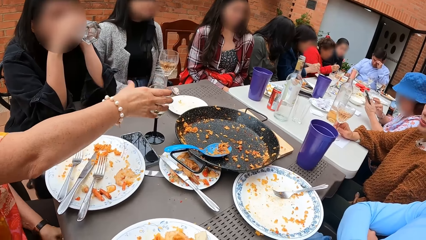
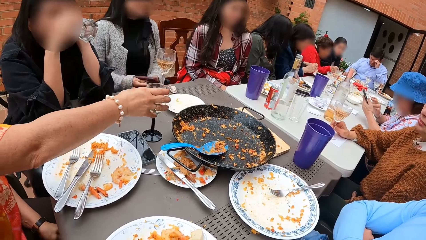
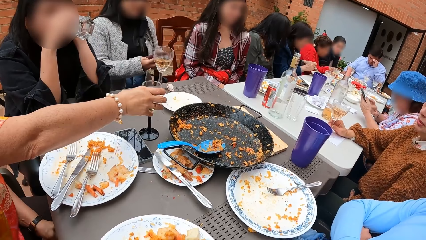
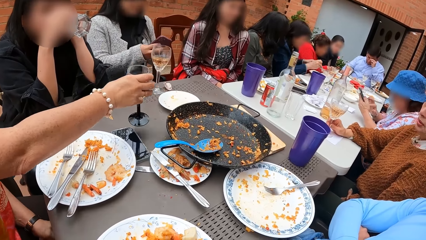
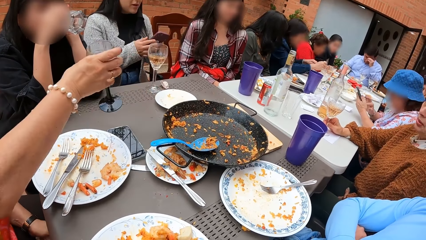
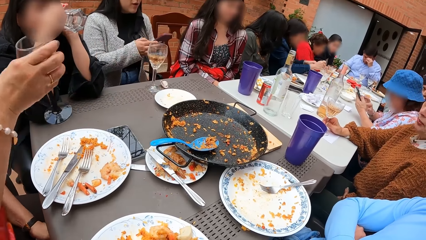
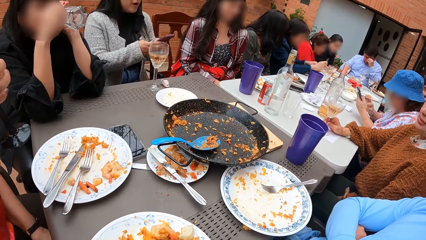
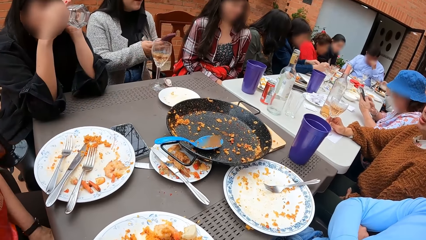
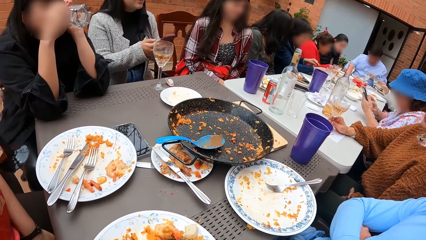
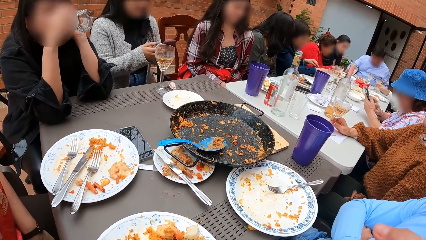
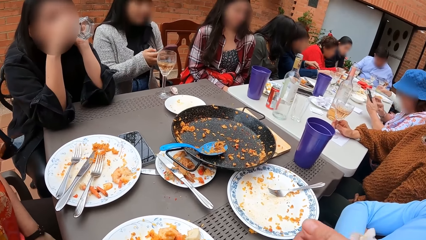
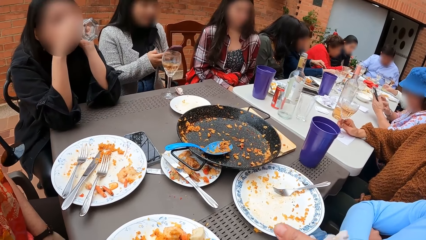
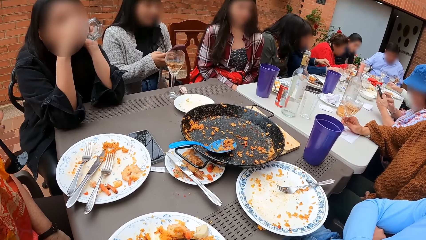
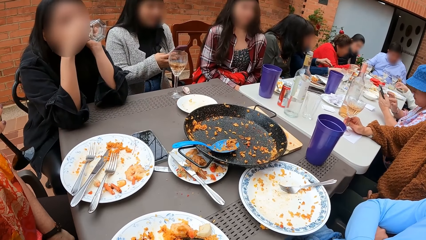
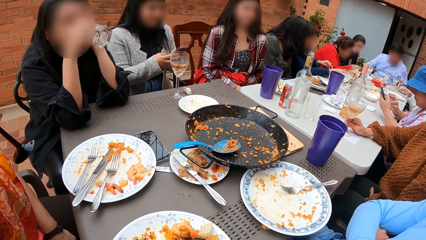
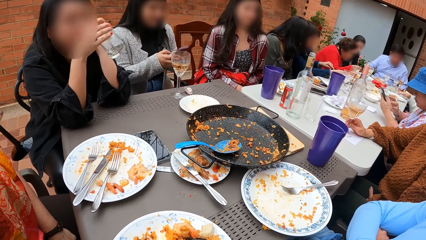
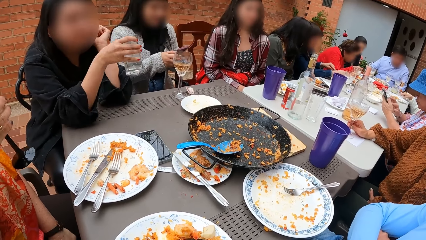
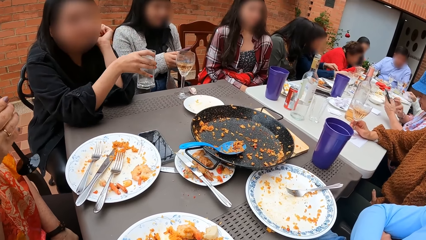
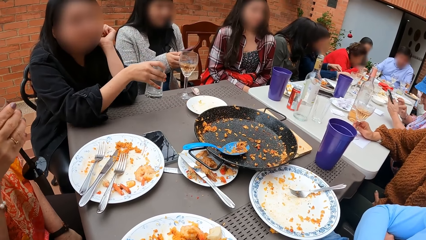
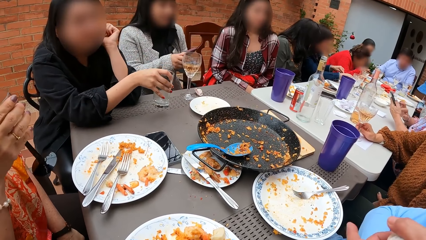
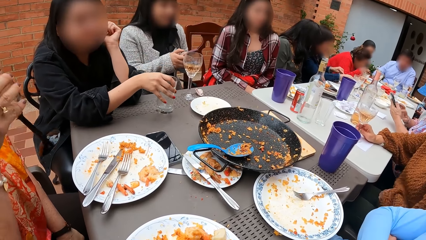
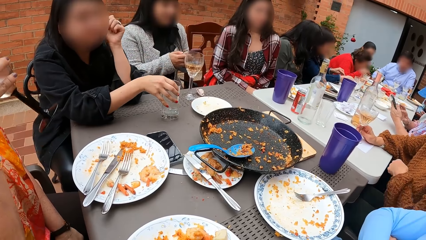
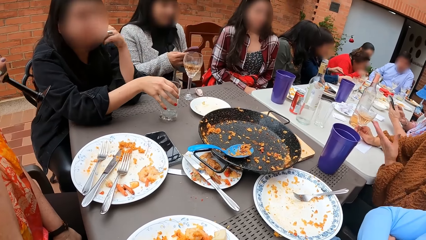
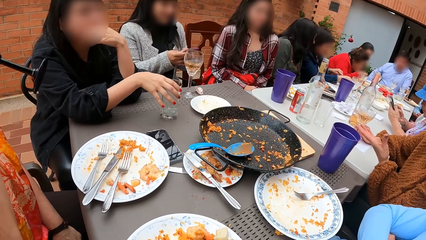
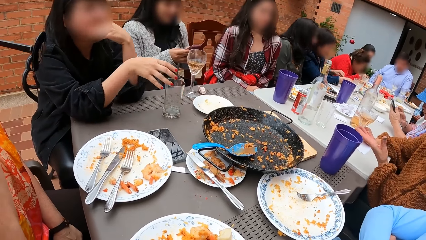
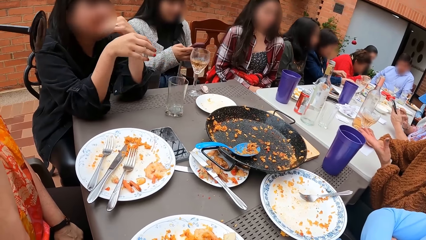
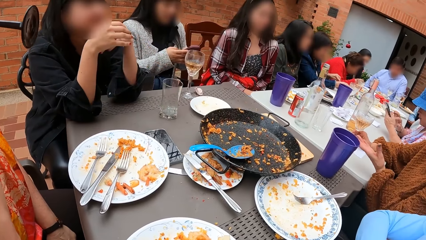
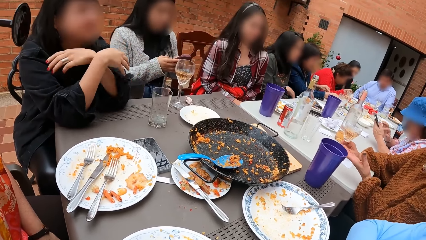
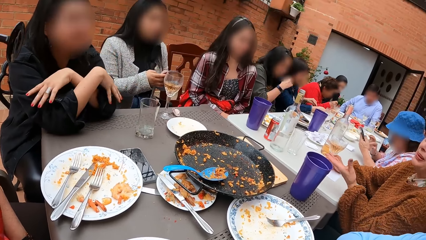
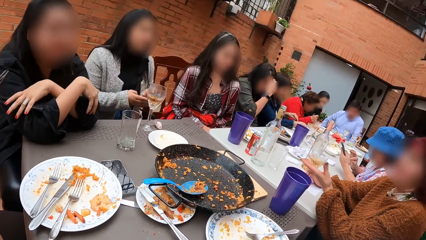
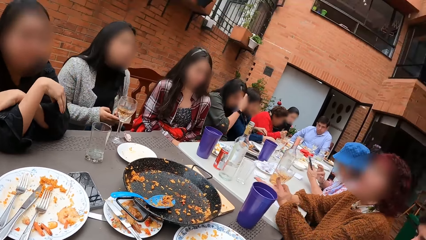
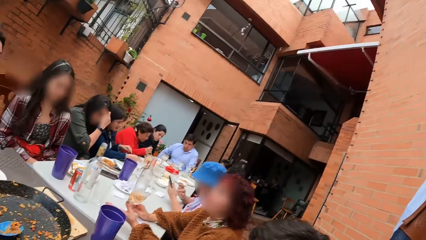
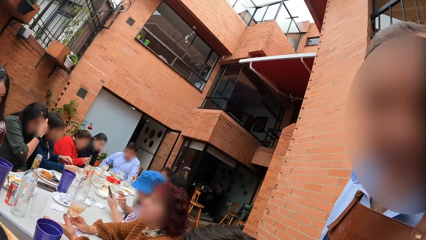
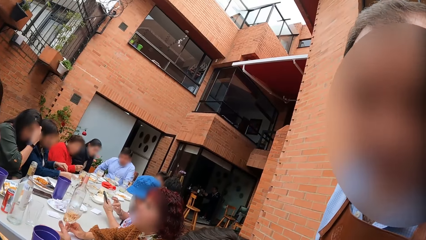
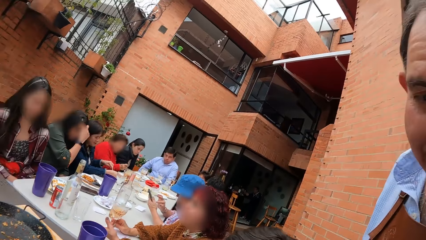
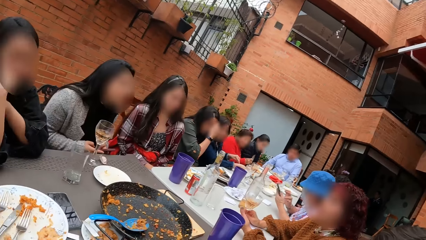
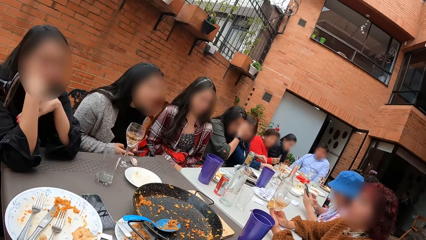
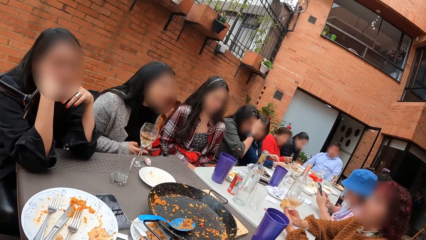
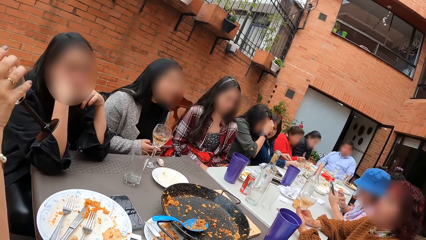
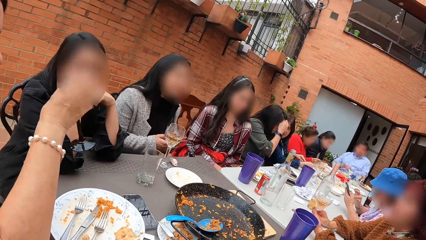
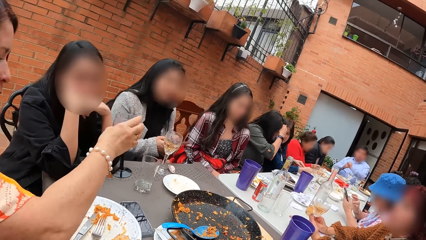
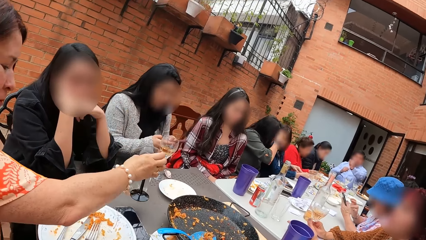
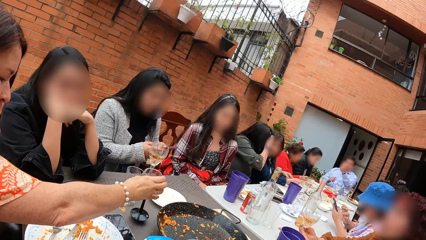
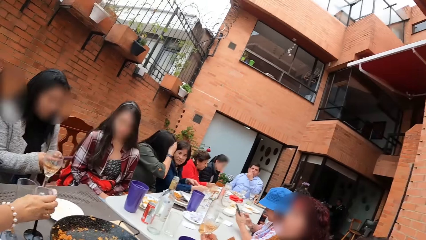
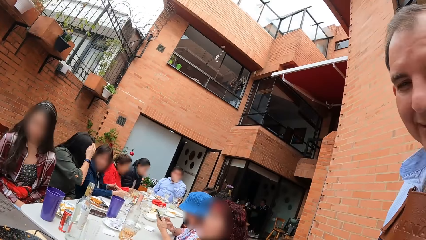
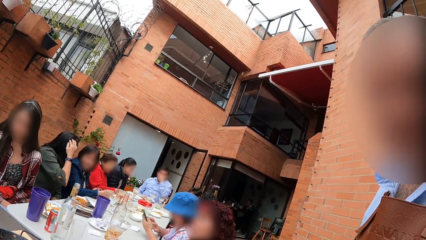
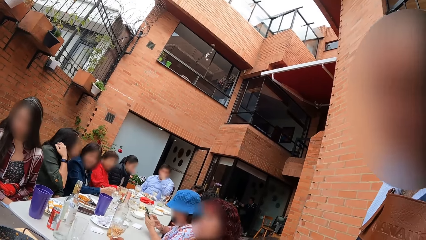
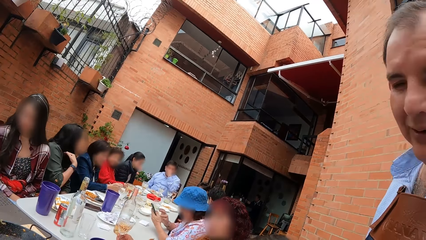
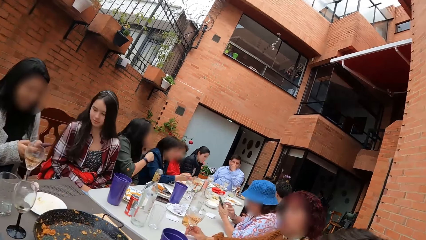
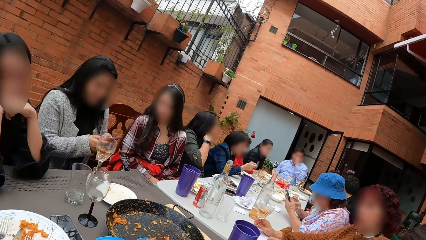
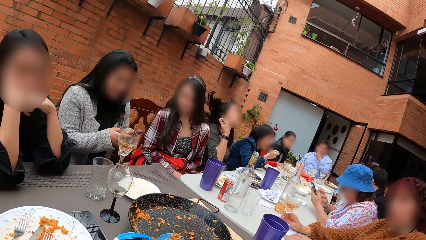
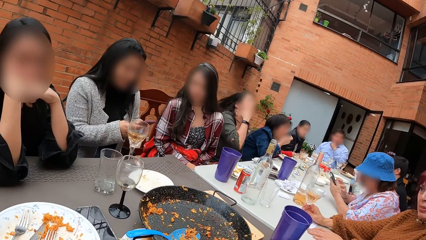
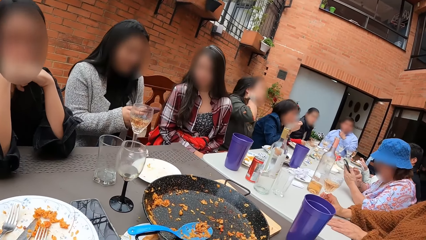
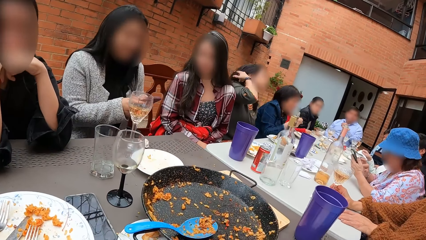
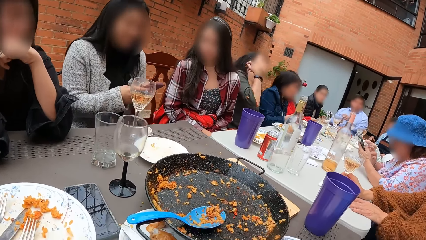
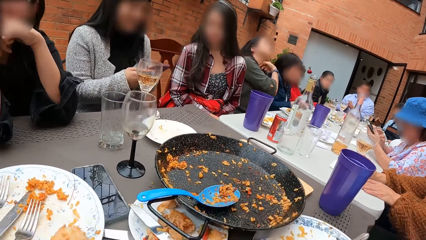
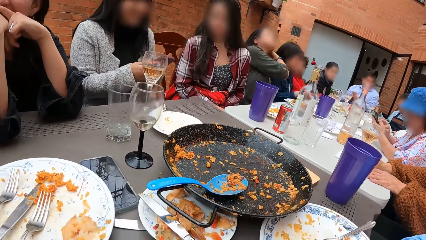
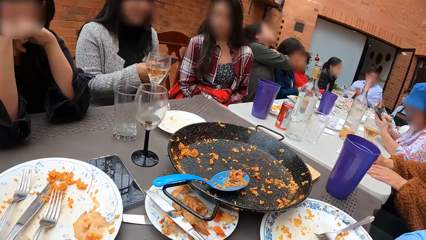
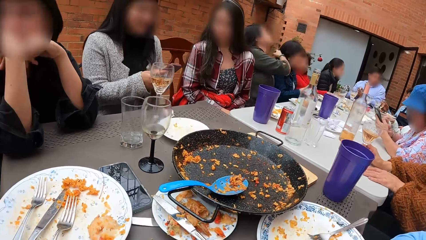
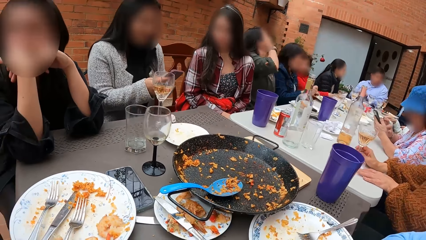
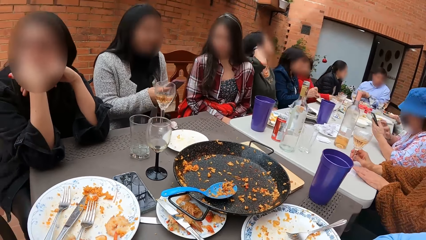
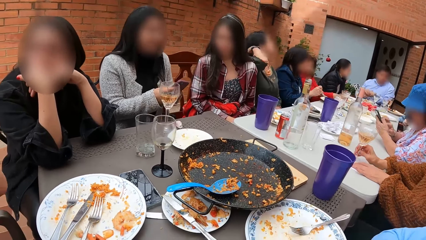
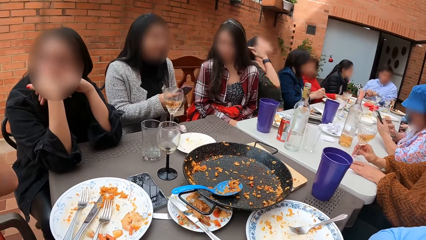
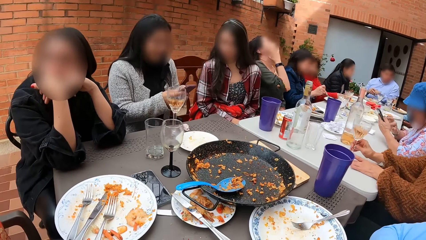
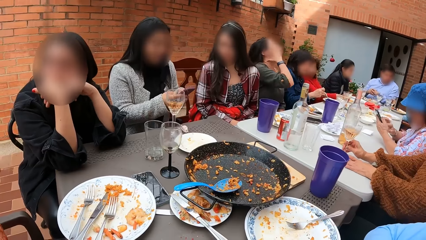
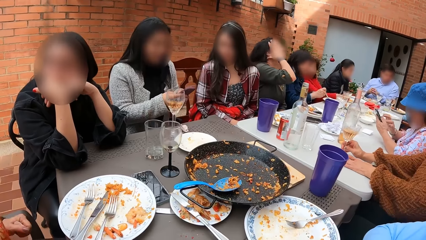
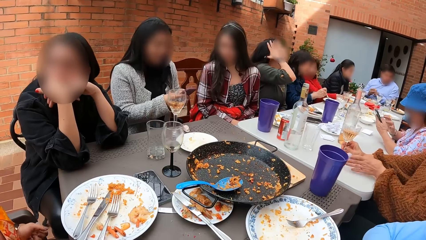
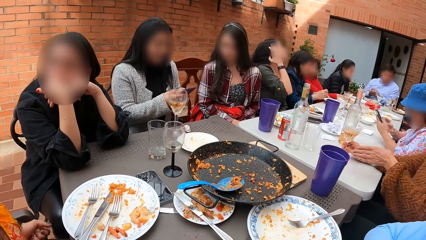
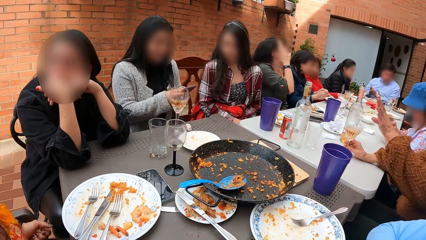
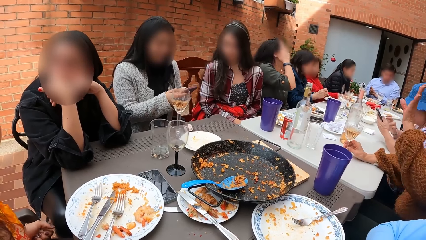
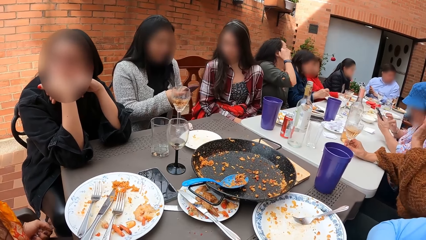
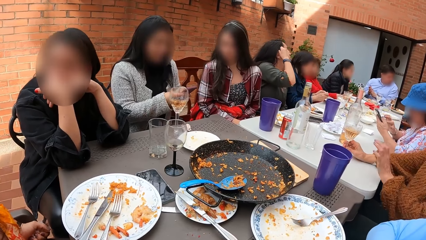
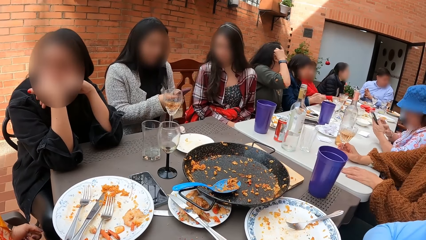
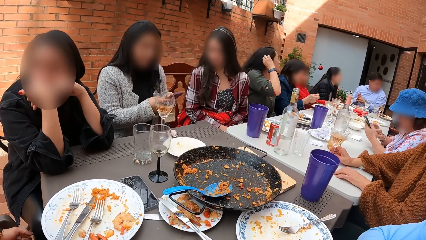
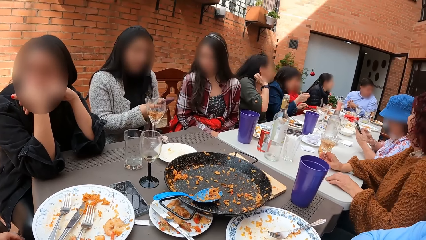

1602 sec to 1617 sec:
A woman picks up the cup or glass from the table with her right hand. The woman drinks from the glass. A lady scrolls a phone with both hands. Another woman drops the cup on the table with her right hand. The first woman drinks from the glass. The other woman crosses hands on the table. The camera wearer interacts with a man. The man interacts with the camera wearer. The first woman drops the cup on the table with her right hand. The man stands in the room. The lady scrolls the phone with both hands. The other woman supports her face with both hands on the table.
